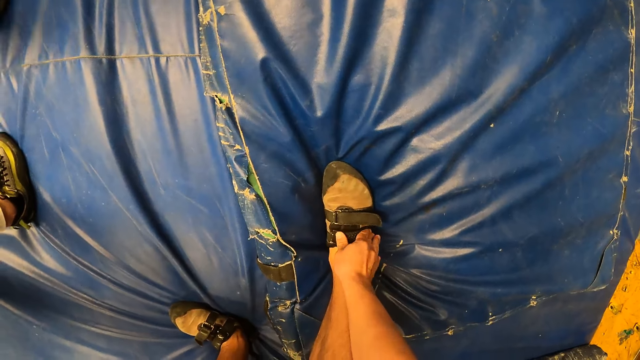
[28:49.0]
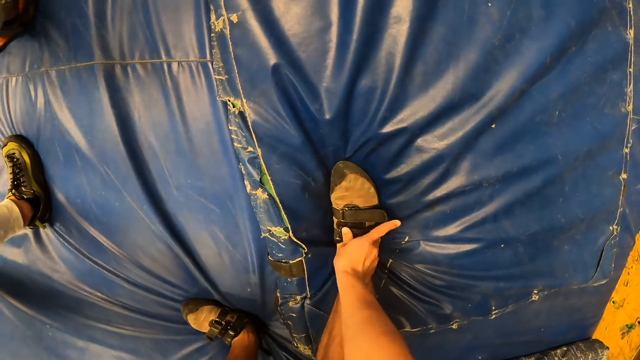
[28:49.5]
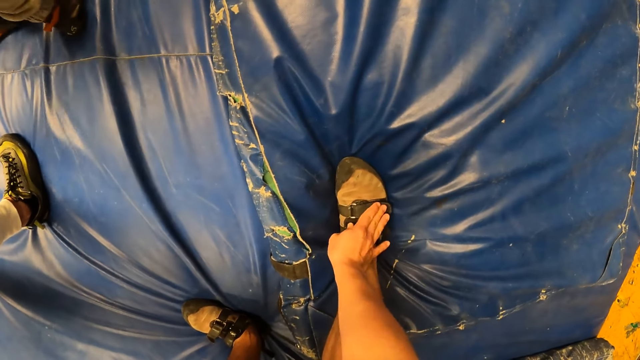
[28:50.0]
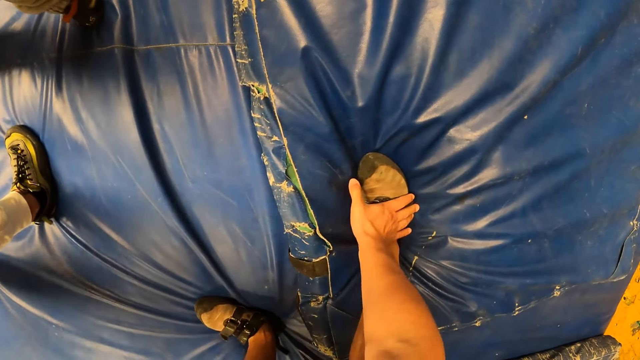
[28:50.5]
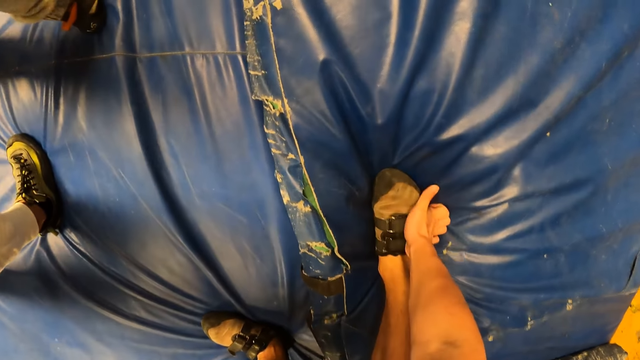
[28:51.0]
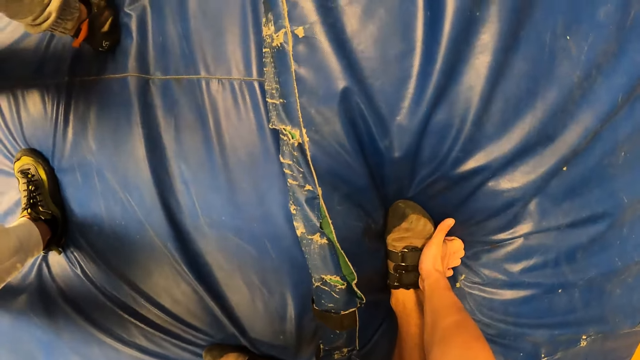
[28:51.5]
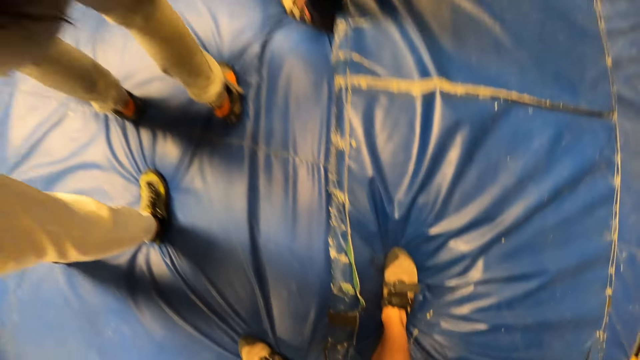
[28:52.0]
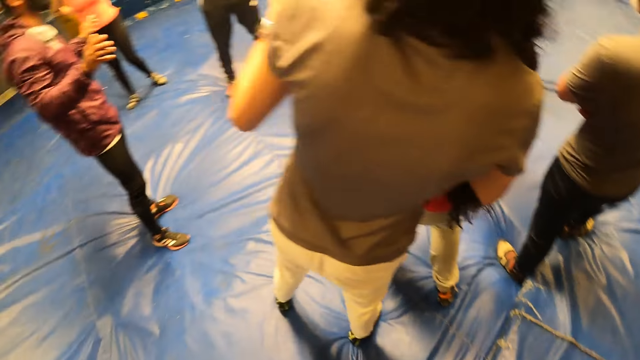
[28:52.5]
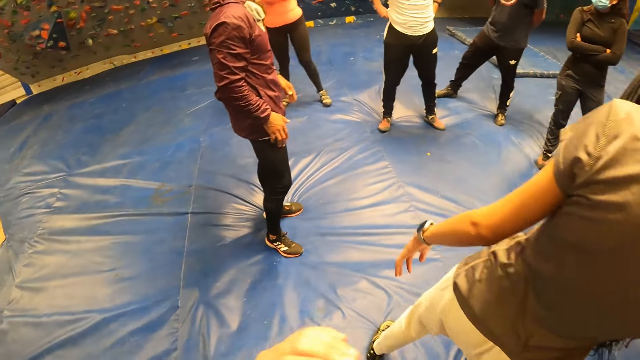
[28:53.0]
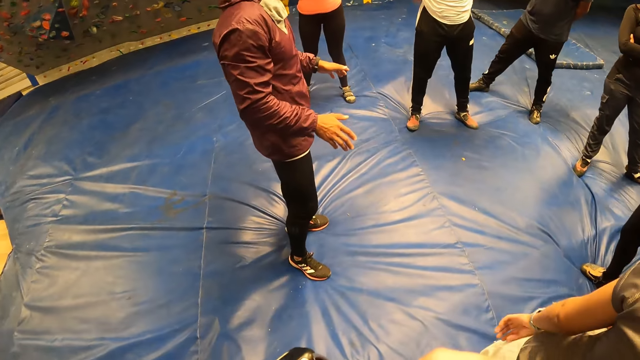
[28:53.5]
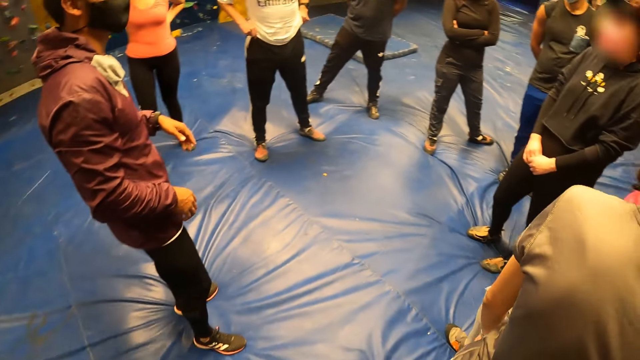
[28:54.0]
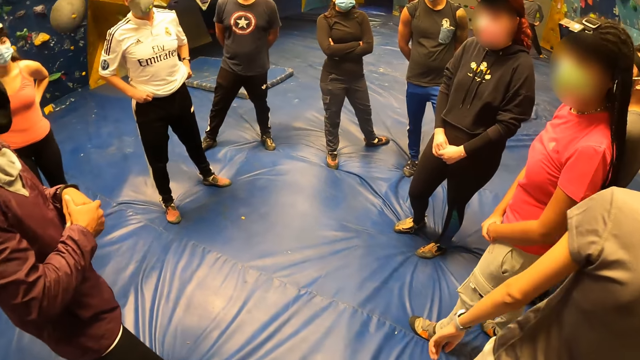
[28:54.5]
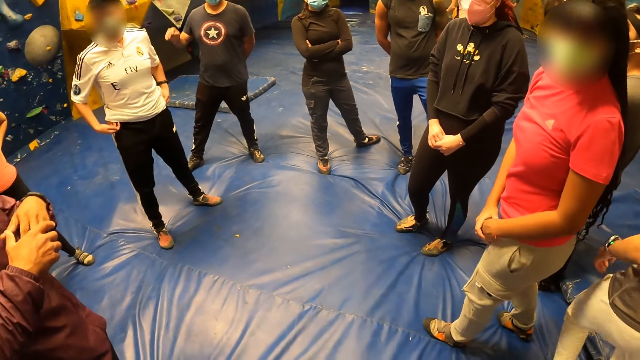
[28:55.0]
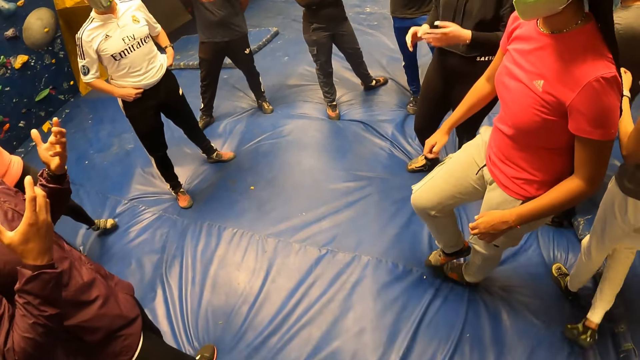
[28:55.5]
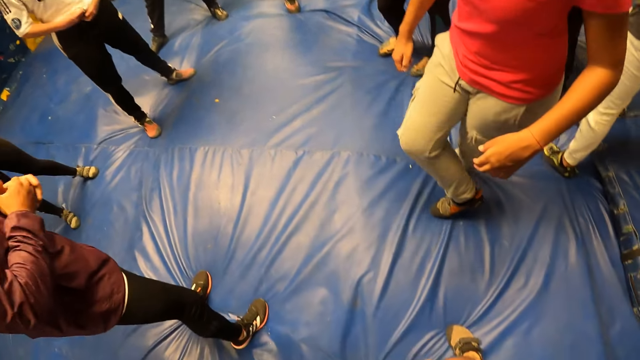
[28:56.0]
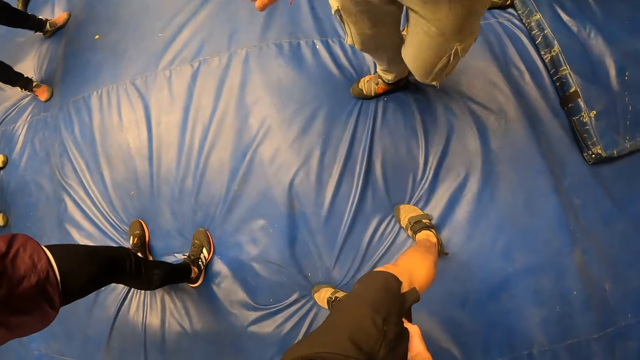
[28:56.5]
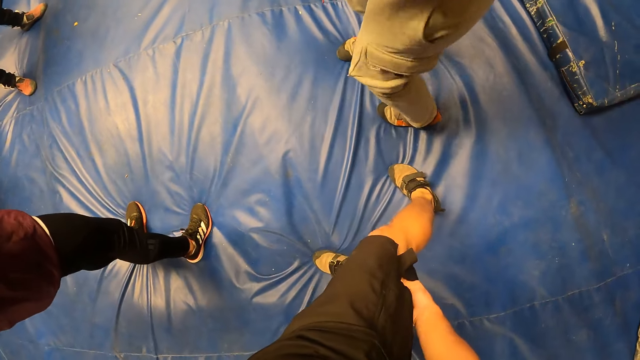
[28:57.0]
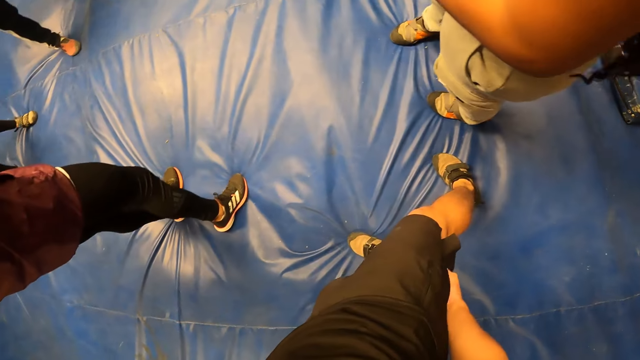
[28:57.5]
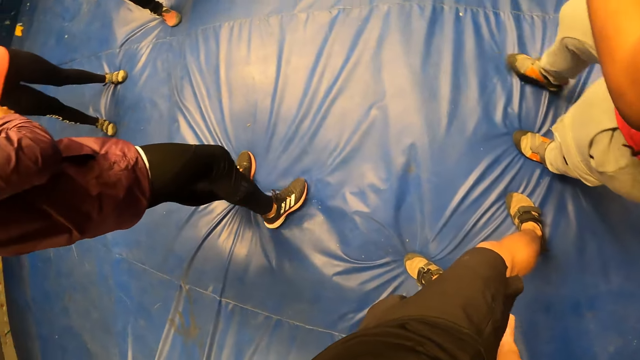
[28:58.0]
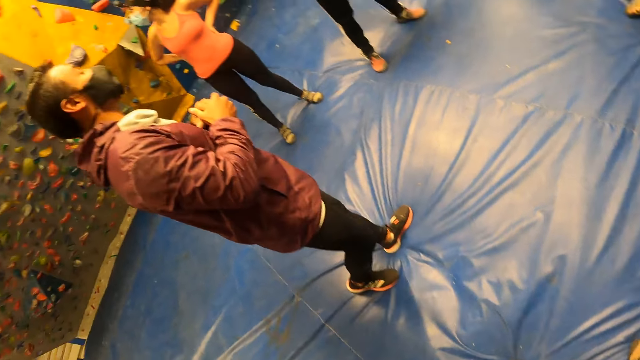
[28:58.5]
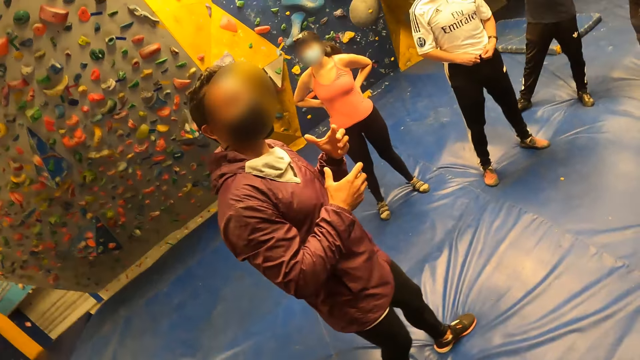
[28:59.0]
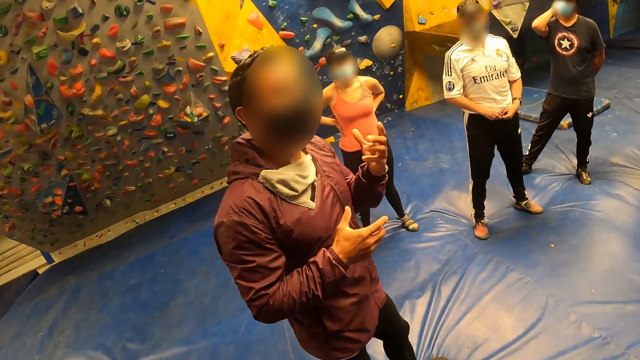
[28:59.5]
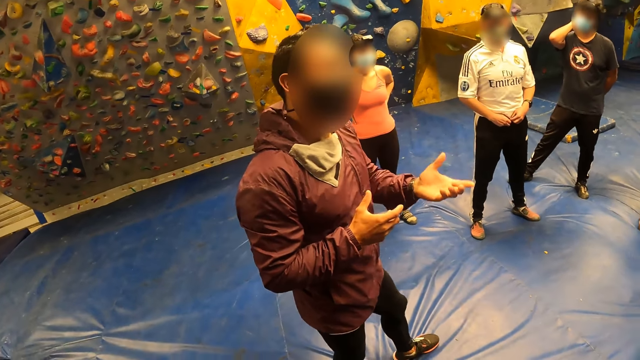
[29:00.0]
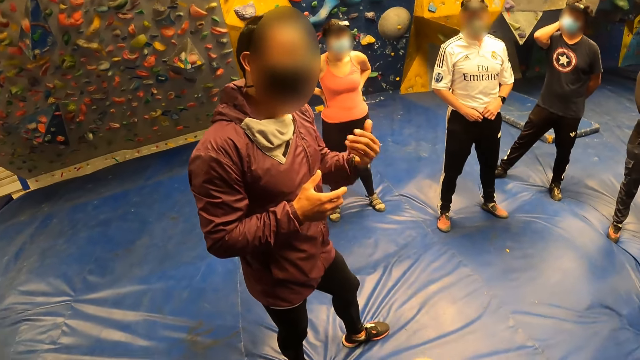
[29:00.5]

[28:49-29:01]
The camera wearer presses his shoe strap down with his right hand. He looks around. An instructor talks to everyone. A lady walks on the bouncy mat. The camera wearer looks around. A man gestures.

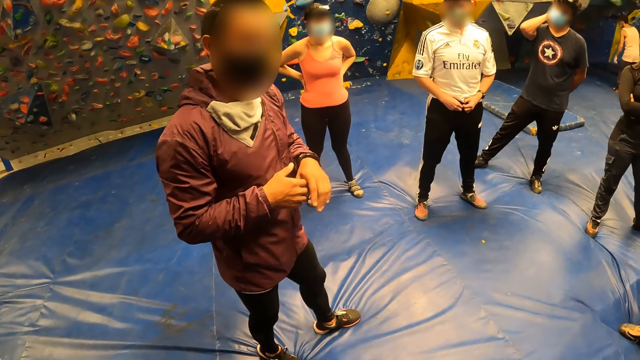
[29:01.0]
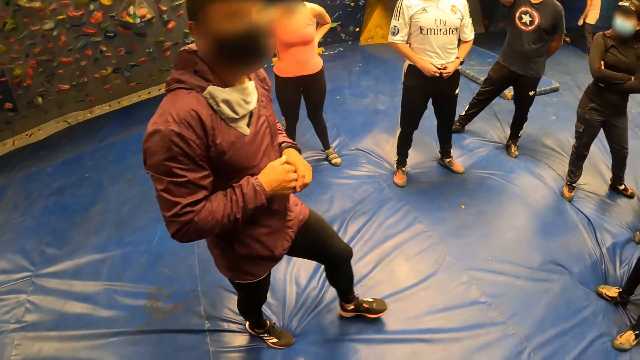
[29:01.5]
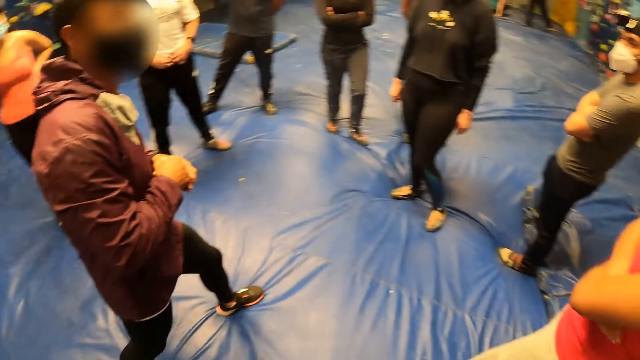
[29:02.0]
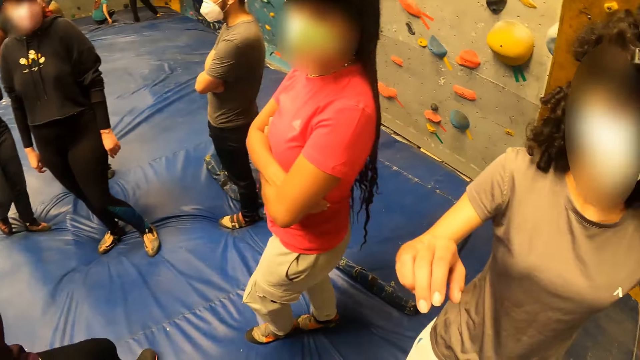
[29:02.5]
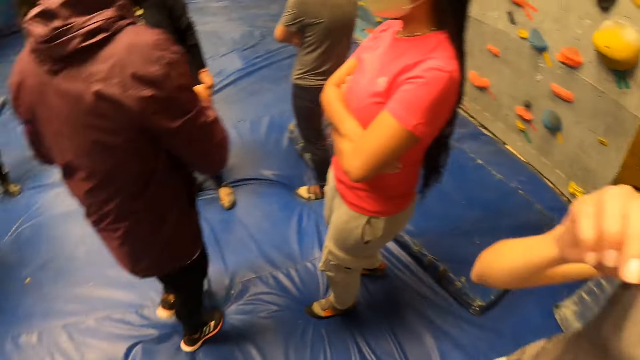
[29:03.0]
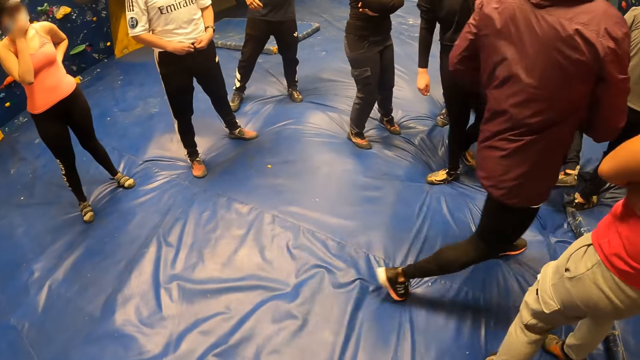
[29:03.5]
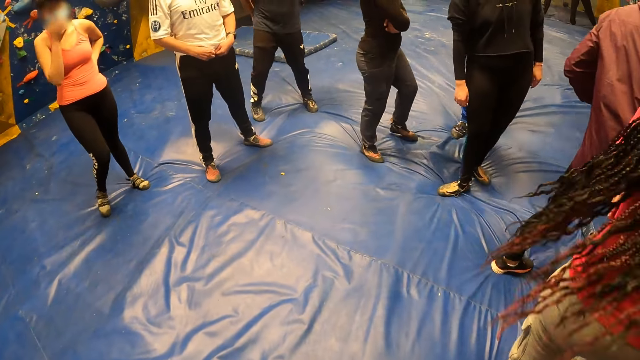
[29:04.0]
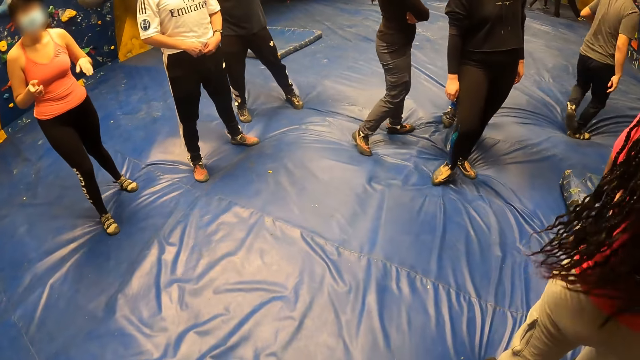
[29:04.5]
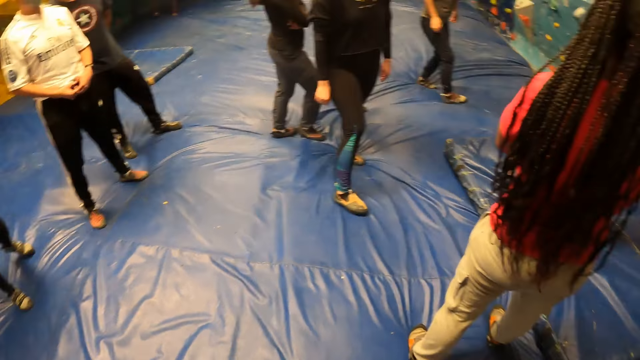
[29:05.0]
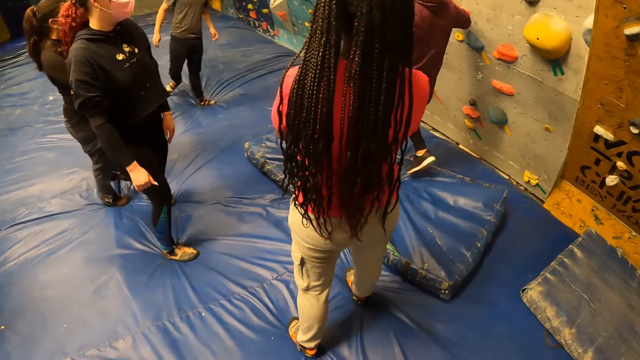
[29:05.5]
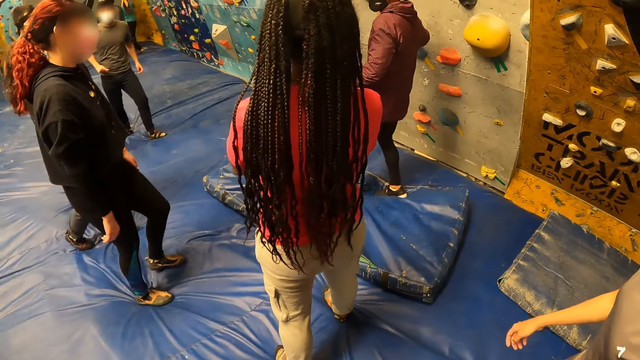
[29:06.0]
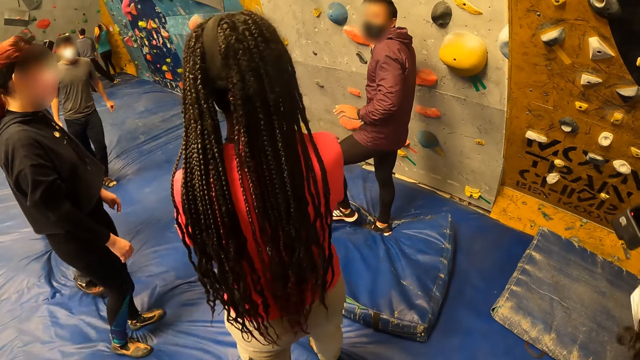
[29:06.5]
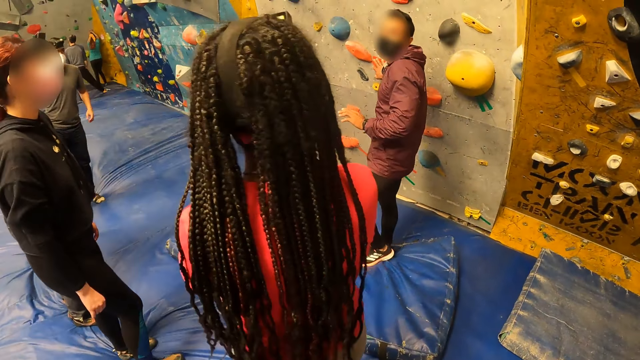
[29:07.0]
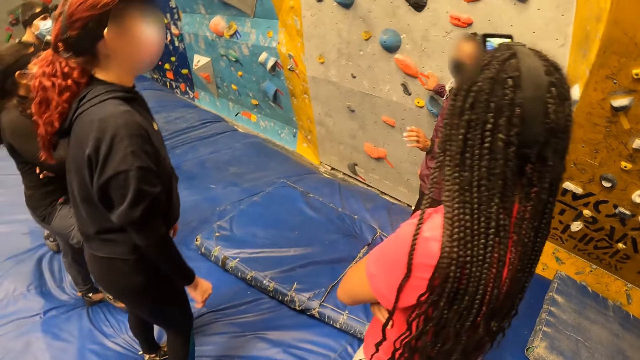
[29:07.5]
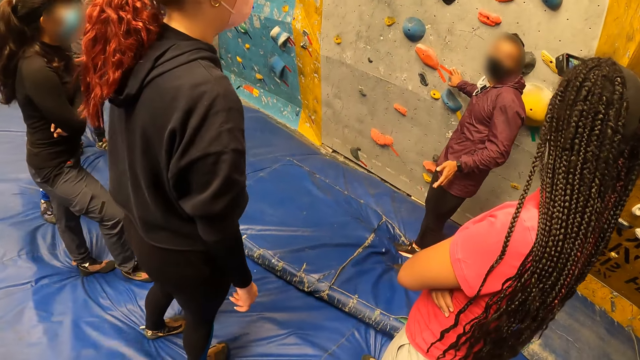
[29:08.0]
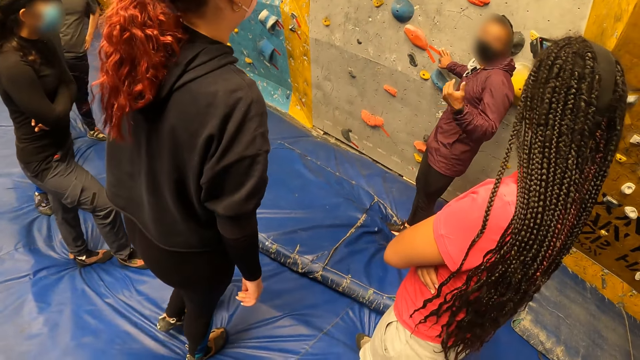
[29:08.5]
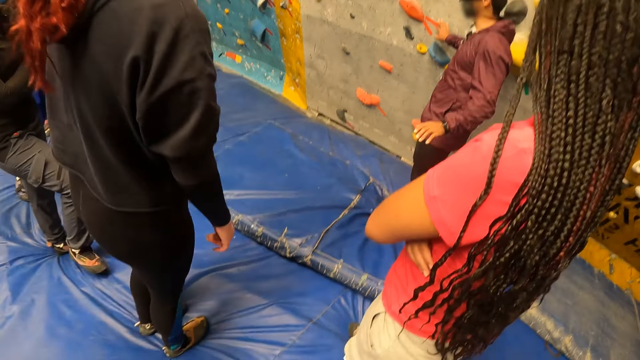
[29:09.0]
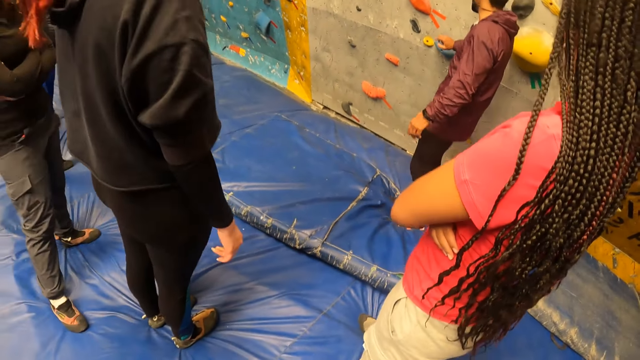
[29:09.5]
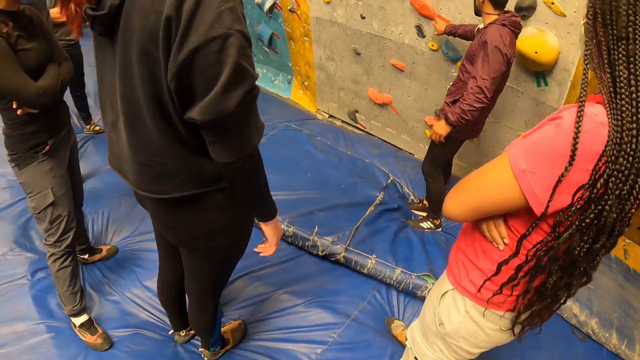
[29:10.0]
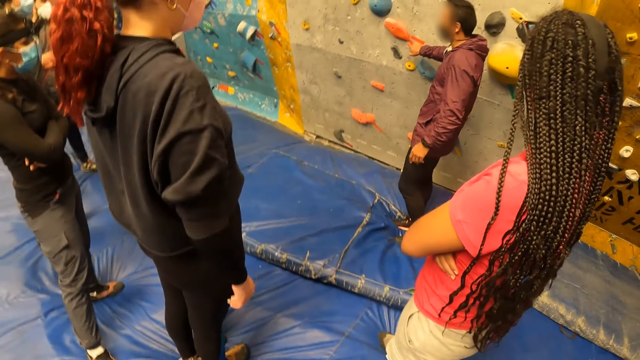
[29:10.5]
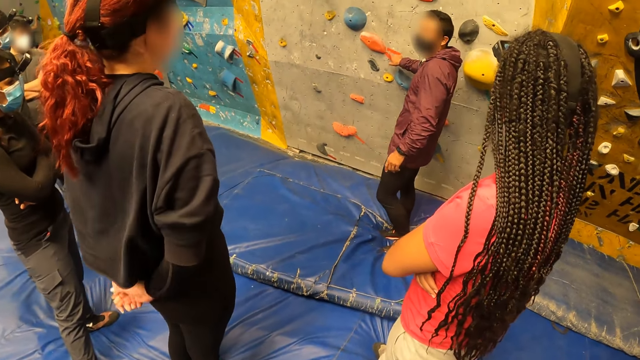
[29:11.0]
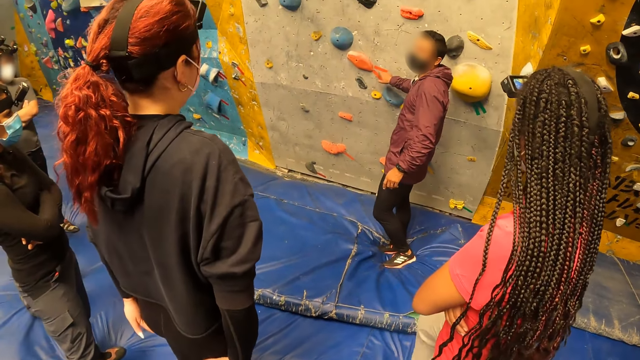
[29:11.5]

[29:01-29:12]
The instructor walks on the bouncy mat towards the climbing wall. The camera wearer looks around. The instructor reaches for the climbing wall with his right hand. He demonstrates on the wall.
